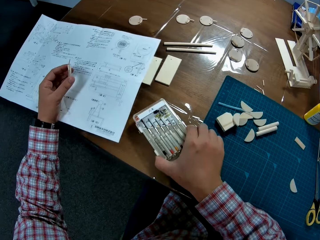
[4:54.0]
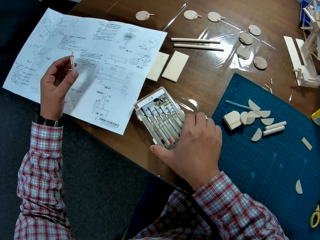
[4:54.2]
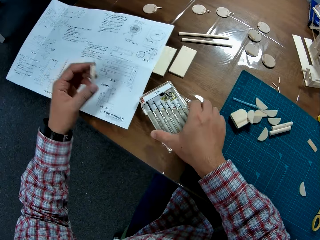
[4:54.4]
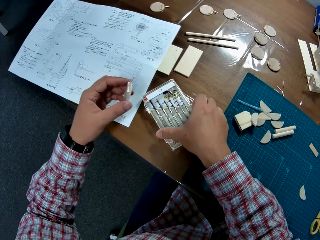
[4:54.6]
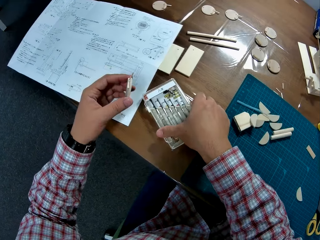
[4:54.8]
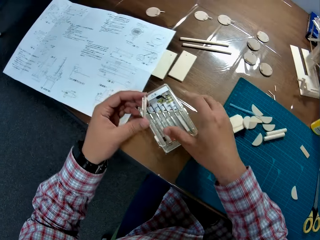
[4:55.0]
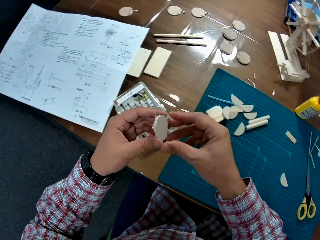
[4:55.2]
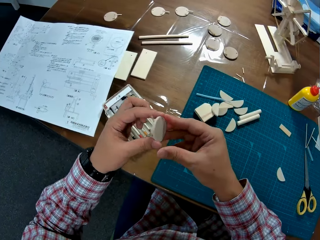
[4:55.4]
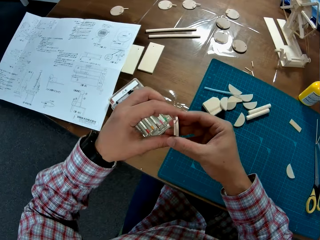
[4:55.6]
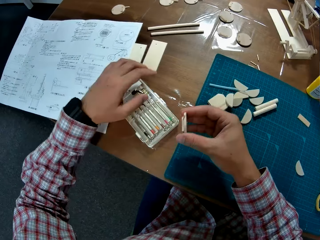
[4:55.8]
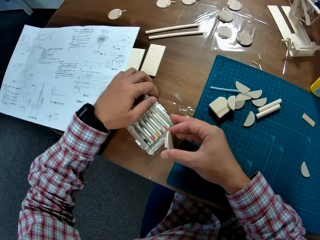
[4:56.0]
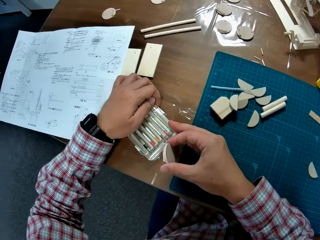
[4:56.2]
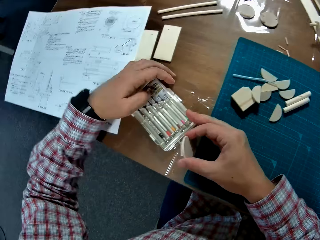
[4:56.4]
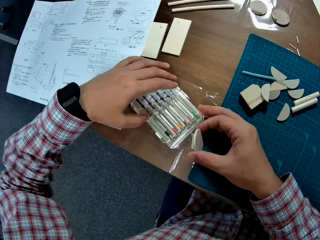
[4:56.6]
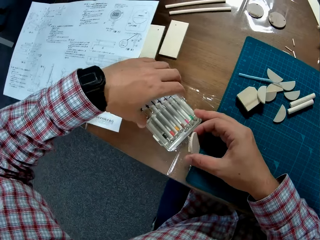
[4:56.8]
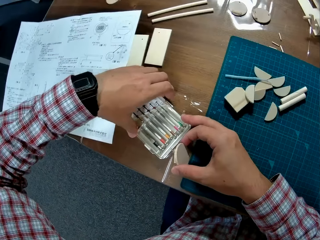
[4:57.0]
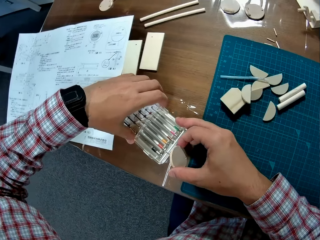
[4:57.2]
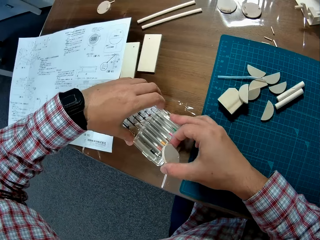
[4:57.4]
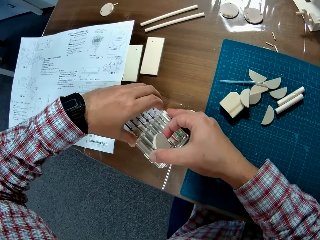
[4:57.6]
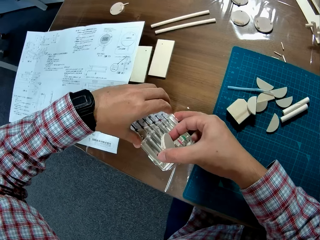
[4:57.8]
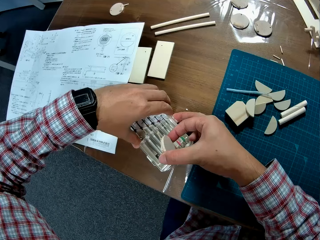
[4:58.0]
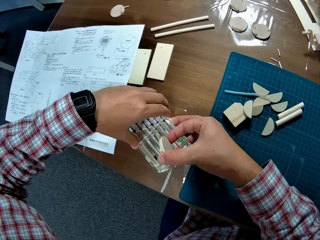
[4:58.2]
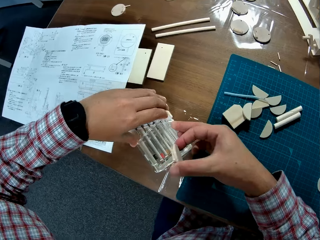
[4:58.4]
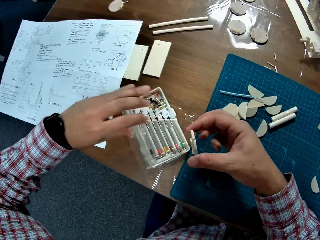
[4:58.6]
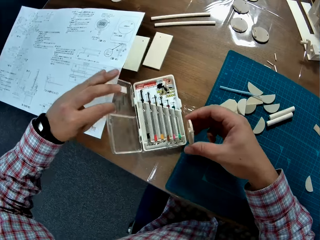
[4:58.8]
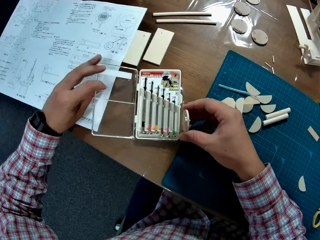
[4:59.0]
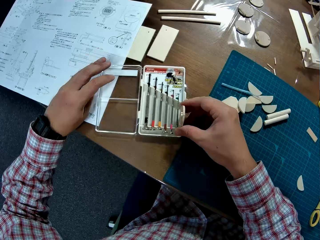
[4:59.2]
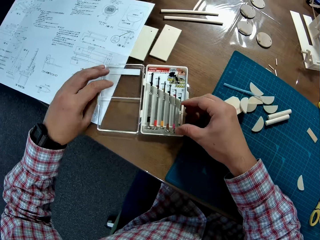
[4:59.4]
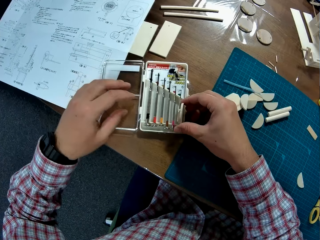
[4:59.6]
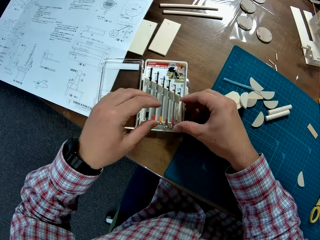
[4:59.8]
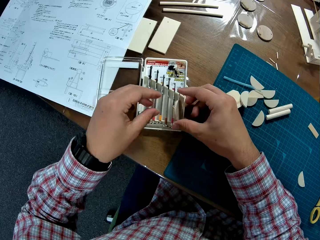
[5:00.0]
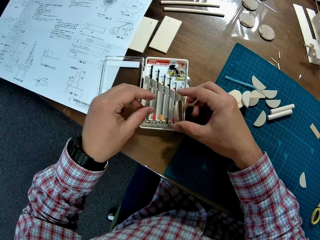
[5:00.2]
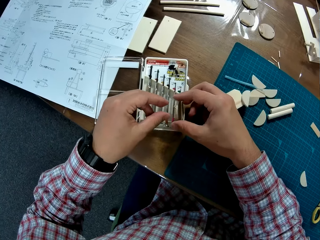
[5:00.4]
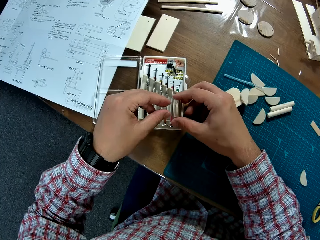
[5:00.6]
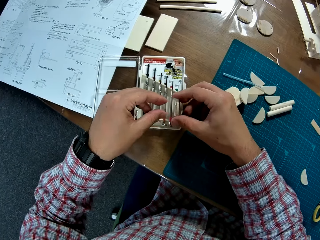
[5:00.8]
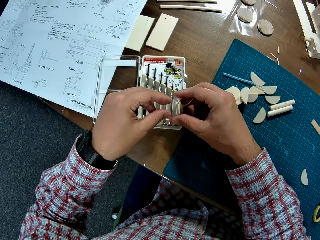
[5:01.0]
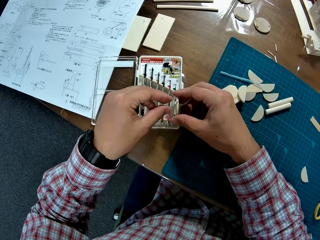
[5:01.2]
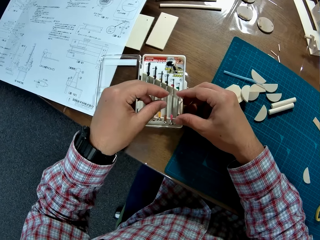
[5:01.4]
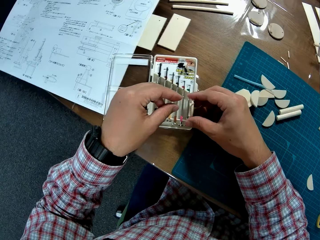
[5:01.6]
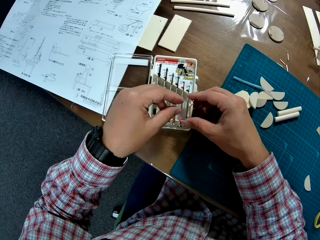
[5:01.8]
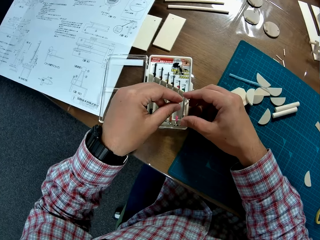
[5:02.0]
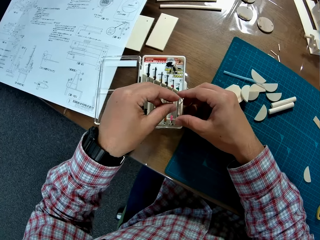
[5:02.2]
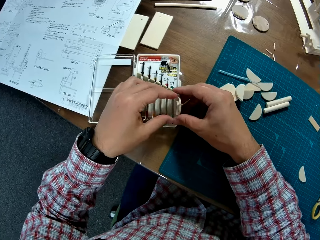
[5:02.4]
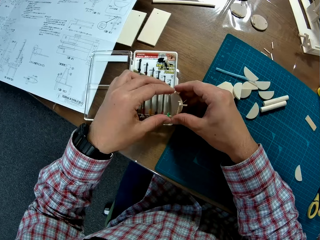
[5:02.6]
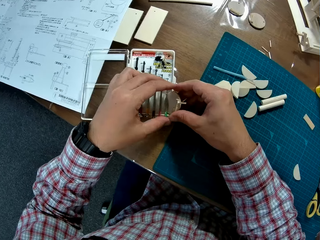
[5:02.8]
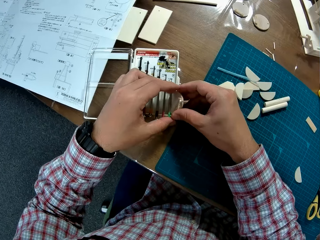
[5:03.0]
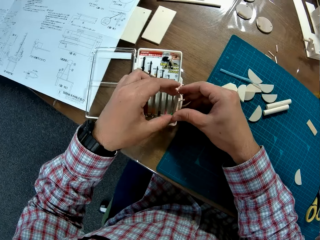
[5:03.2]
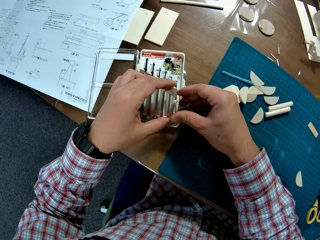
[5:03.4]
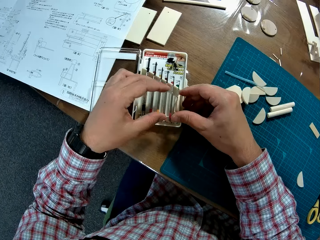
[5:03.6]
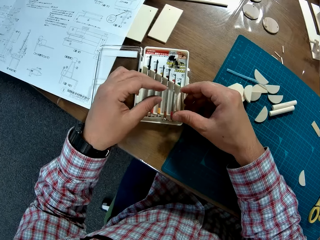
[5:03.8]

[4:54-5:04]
The camera wearer drops the set of screwdrivers or screw pack on the table. He passes the plastic or piggy bank to his right hand. He opens the set of screwdrivers on the table. He puts the plastic between the screwdrivers.

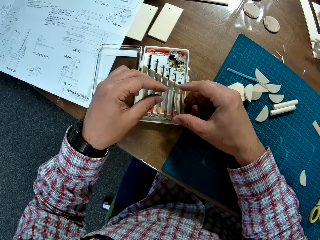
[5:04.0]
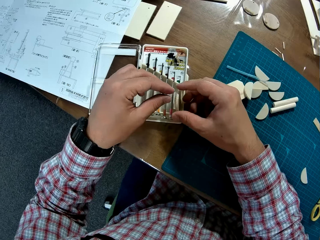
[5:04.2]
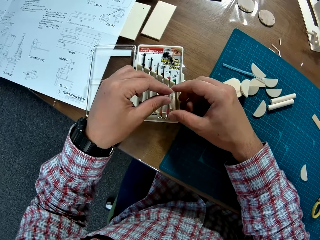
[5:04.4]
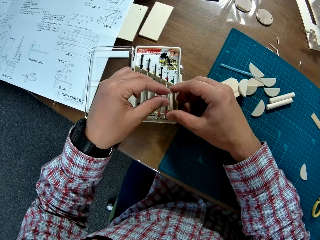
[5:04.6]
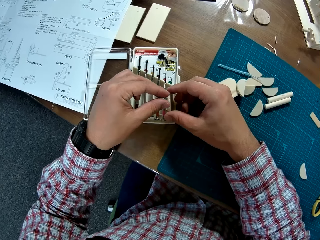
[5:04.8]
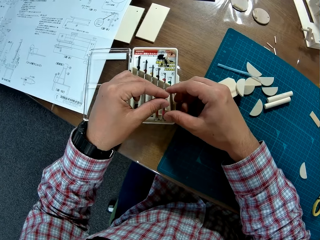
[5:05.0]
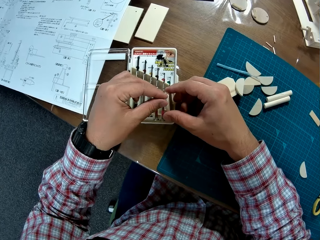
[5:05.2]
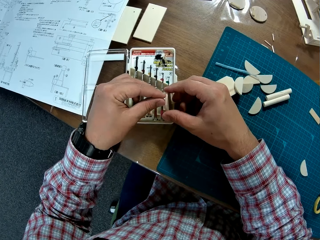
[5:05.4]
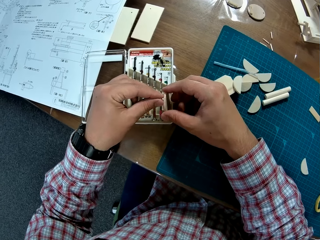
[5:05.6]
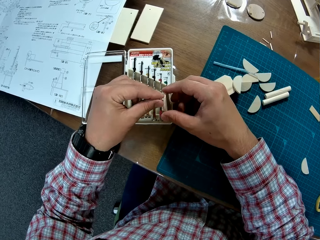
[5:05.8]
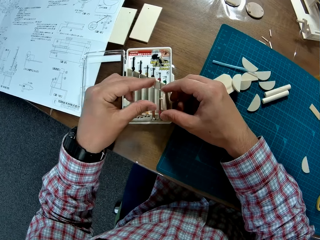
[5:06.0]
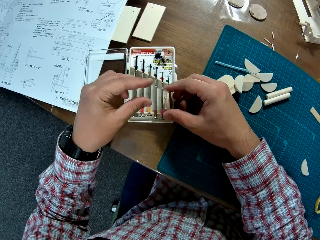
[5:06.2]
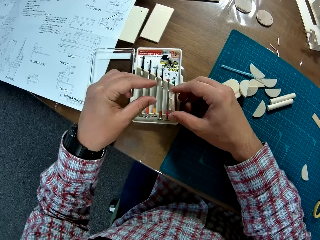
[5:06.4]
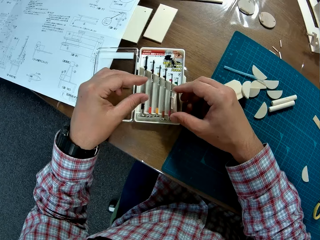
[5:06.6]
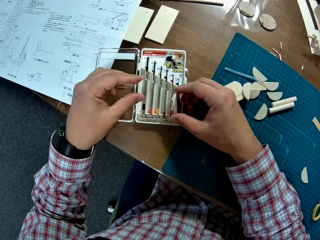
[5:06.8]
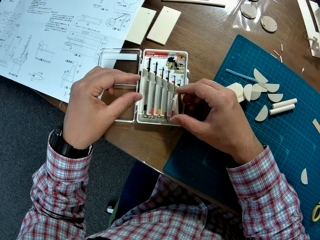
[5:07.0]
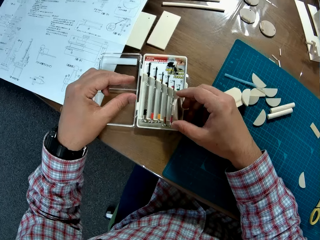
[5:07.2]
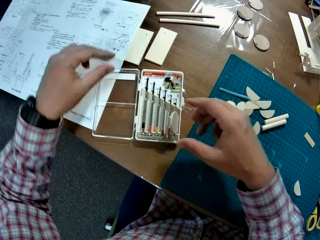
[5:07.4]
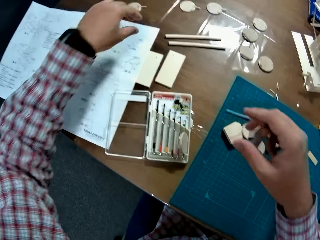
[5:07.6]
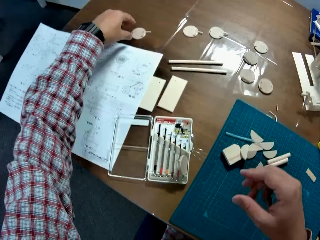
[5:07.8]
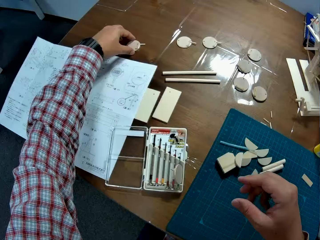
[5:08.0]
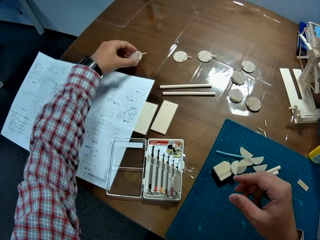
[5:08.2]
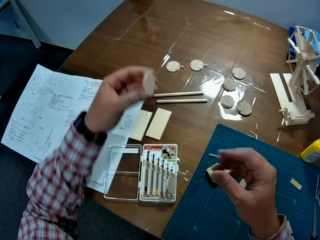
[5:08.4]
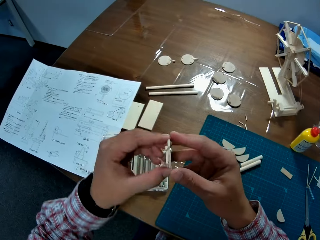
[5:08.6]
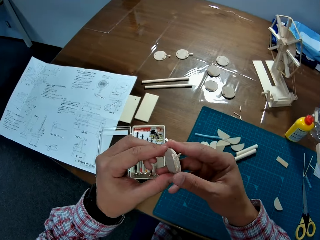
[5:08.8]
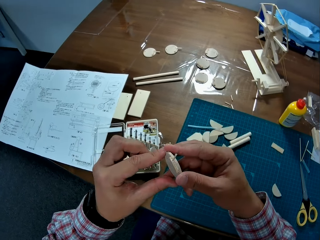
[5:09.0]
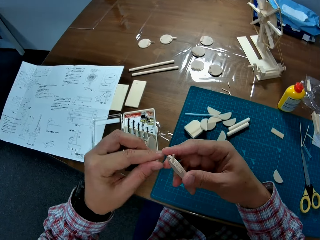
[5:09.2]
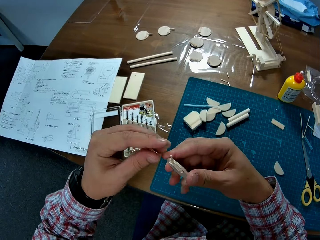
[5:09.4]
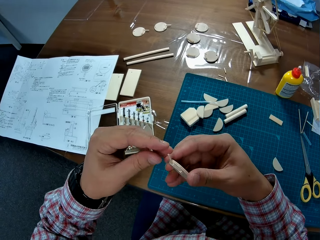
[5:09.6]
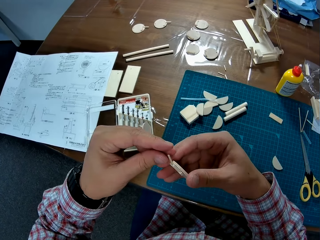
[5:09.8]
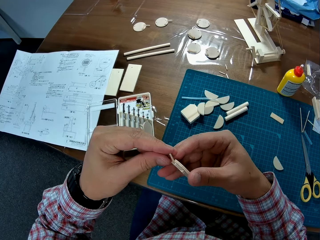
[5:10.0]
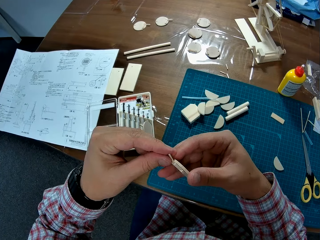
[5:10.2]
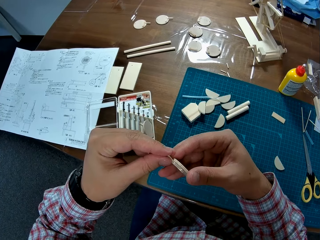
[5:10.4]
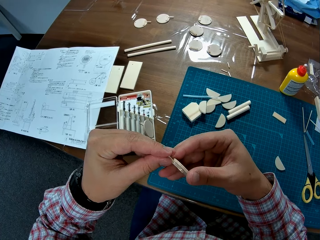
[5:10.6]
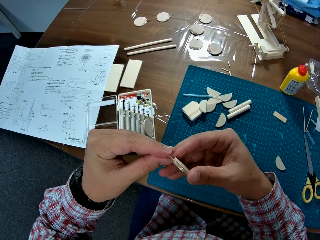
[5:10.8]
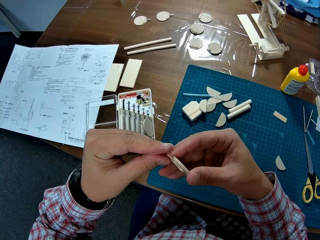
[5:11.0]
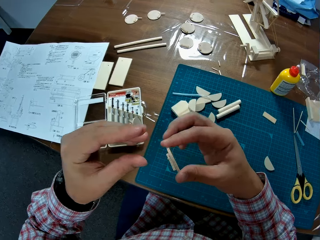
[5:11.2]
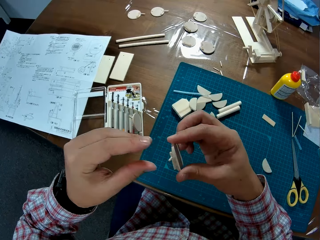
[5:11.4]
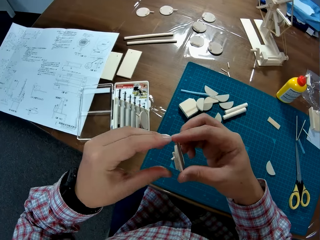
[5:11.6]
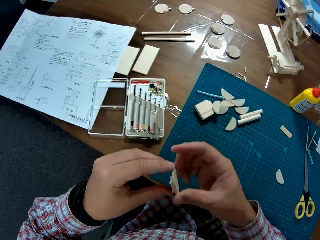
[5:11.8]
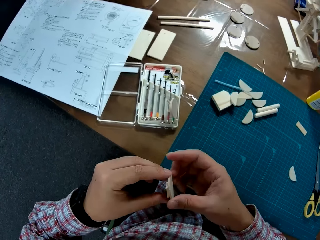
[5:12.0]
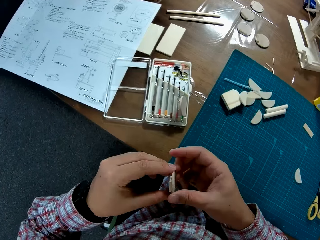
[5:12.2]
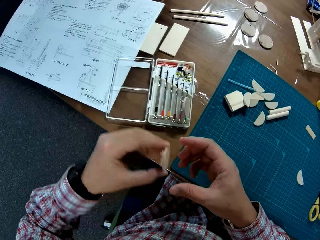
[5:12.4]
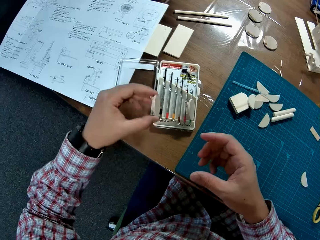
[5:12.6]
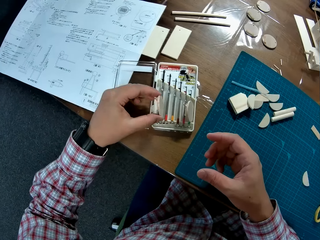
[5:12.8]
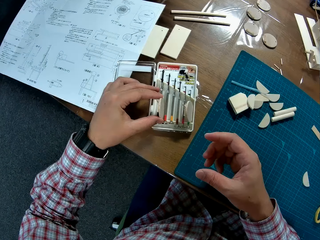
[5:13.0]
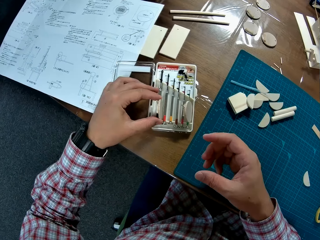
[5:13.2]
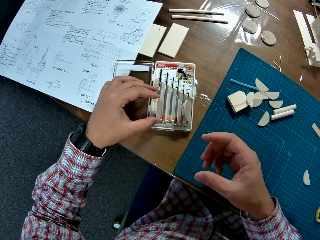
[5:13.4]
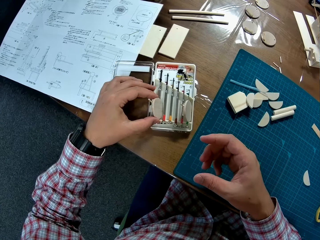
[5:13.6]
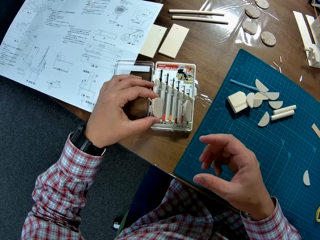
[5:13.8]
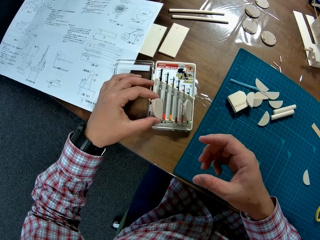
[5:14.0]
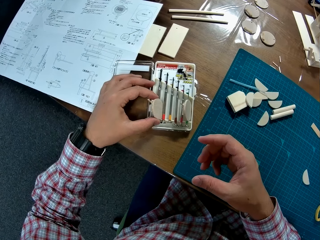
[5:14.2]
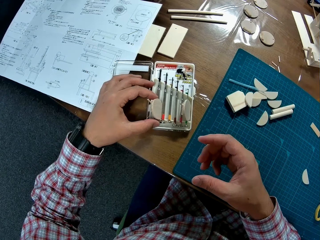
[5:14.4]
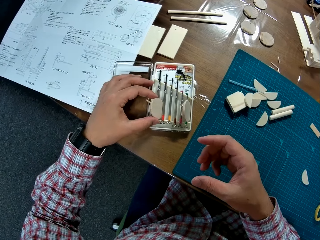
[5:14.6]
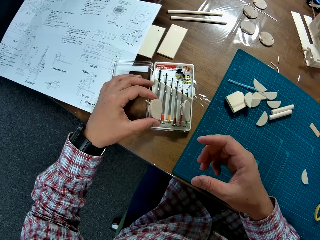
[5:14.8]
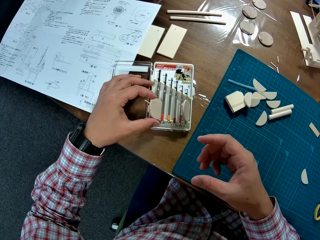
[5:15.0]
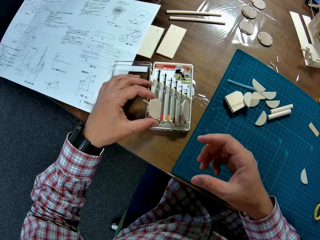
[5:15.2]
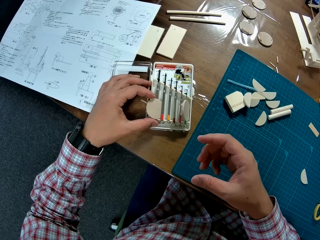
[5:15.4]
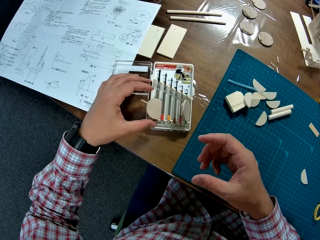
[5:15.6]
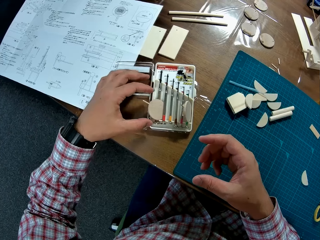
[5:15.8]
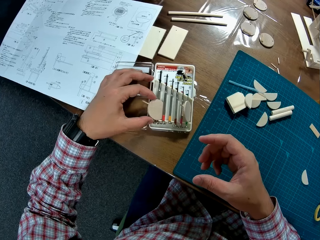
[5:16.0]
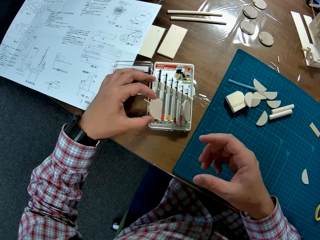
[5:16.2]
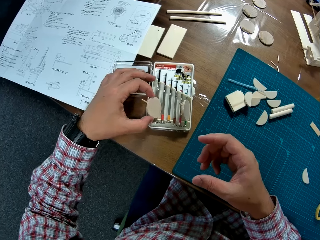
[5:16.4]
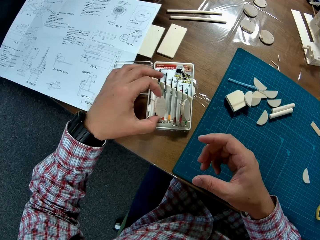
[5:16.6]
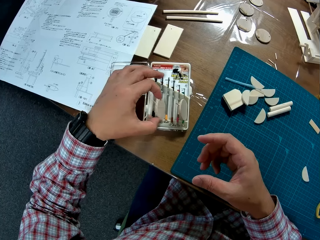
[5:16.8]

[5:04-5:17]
The camera wearer fixes the rod in a piggy bank or plastic. They pick up the plastic on the table. They align the rod on the piggy bank. They adjust the plastic. They put the plastic between the screwdrivers.
